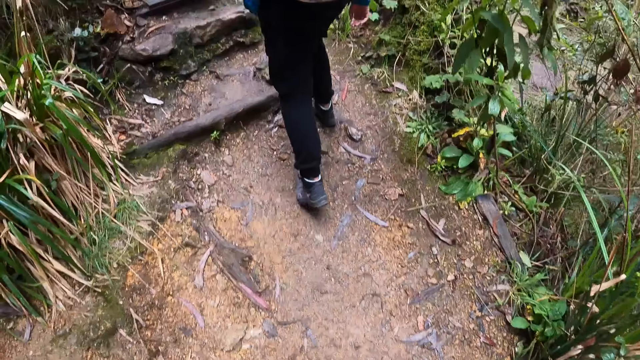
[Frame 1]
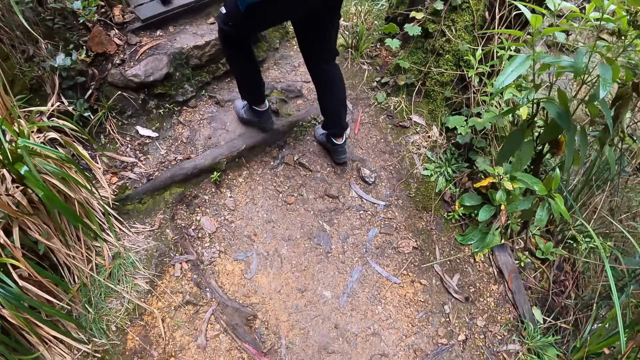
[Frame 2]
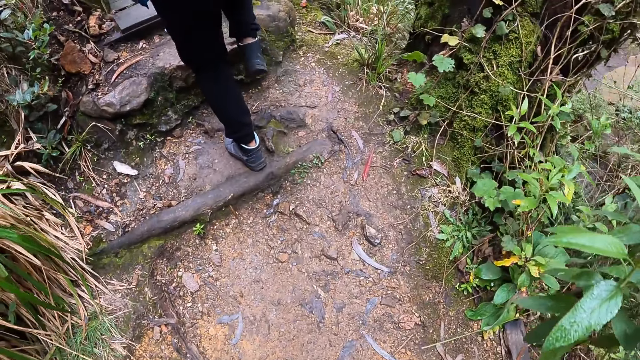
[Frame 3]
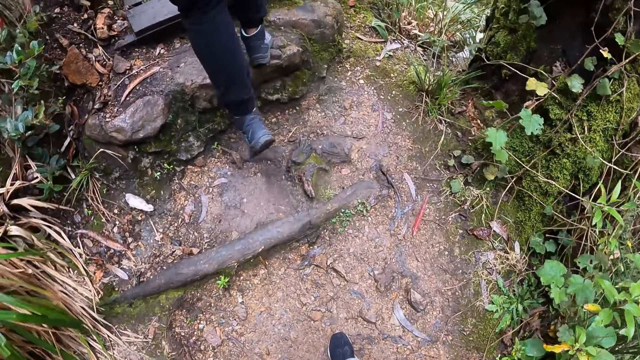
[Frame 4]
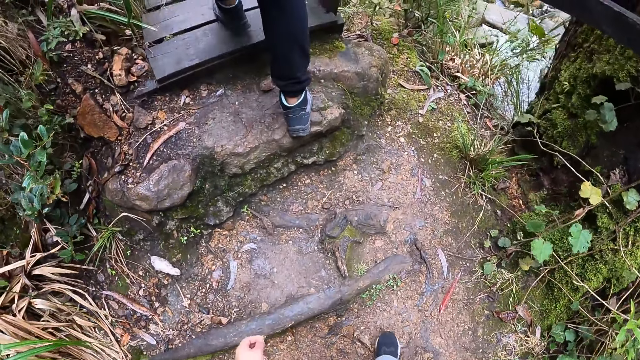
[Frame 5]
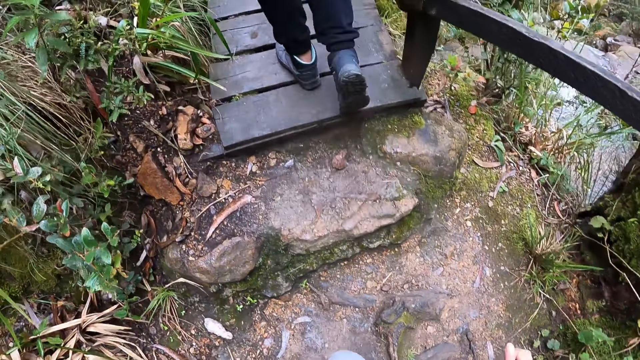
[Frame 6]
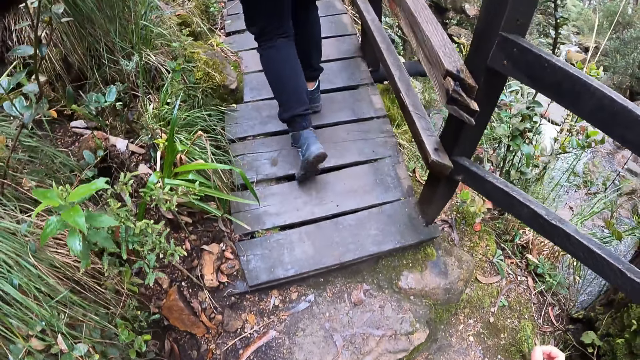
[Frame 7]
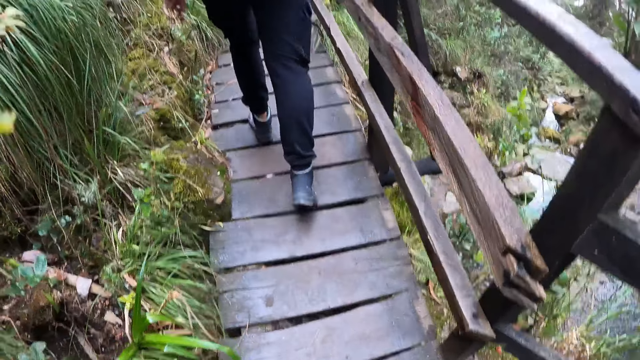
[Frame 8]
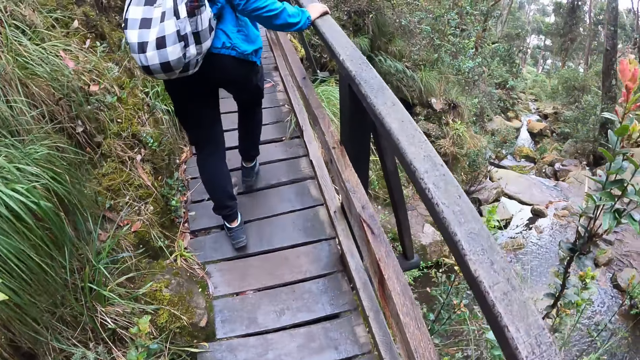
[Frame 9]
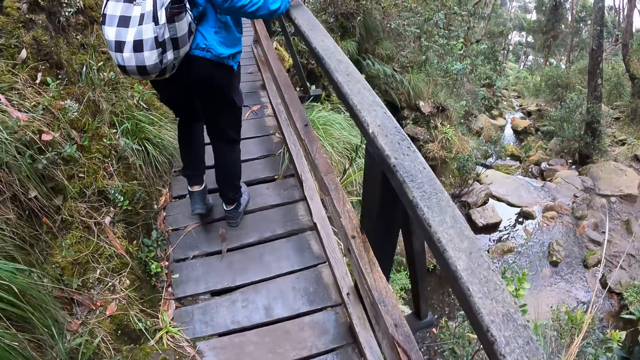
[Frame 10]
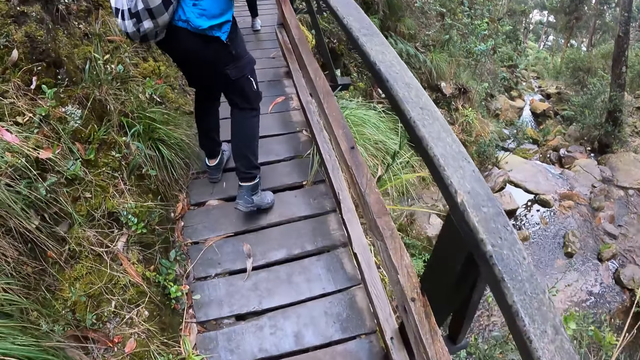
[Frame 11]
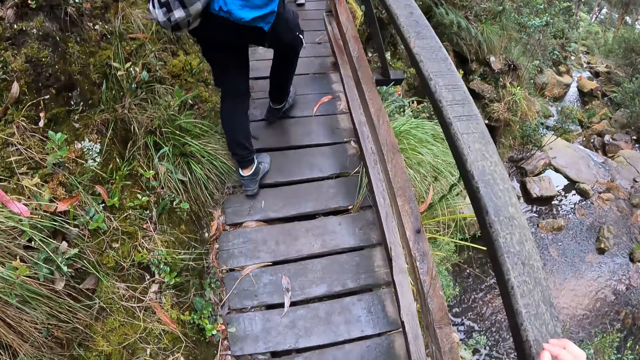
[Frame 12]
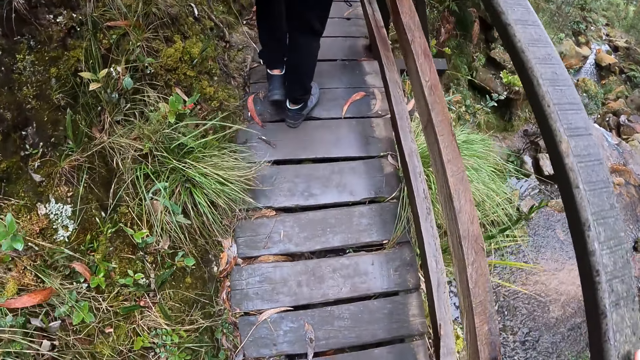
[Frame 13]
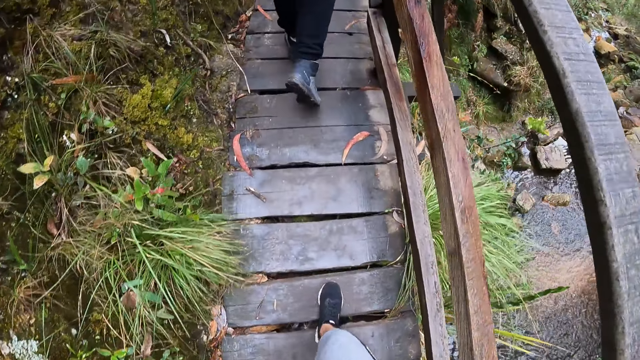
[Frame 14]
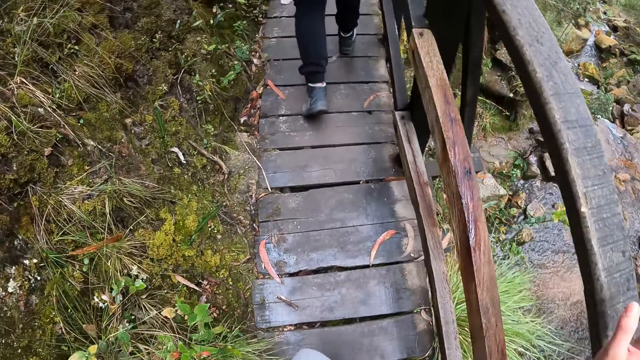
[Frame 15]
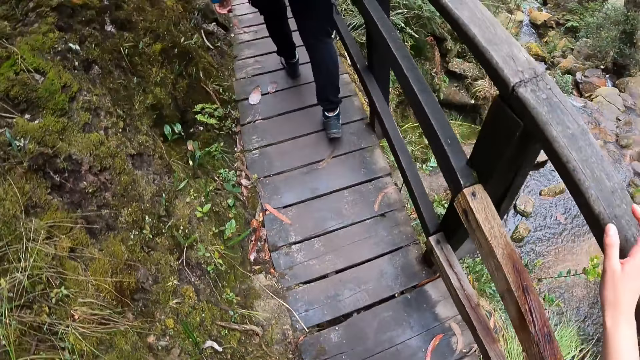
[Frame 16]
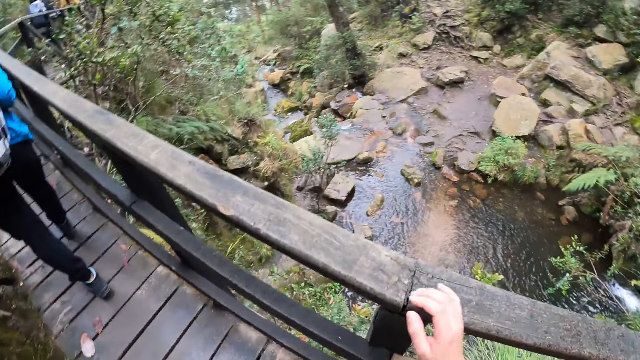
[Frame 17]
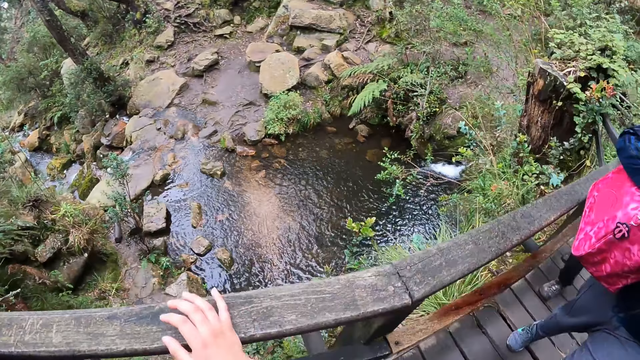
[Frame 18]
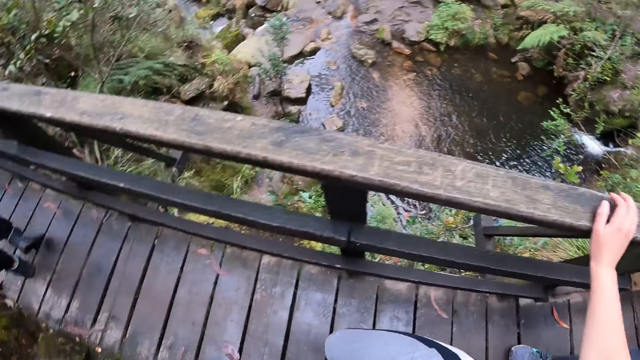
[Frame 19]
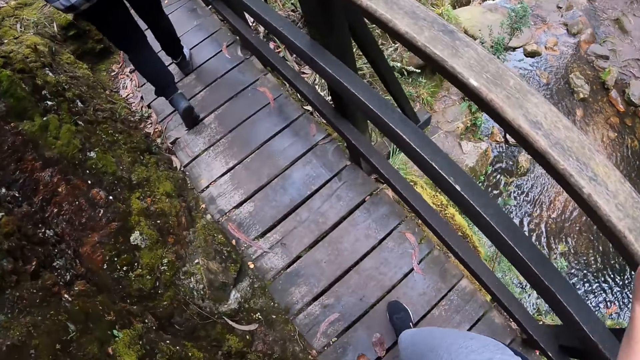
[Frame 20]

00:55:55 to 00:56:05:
A woman walks through a bridge. The camera wearer walks through the bridge.

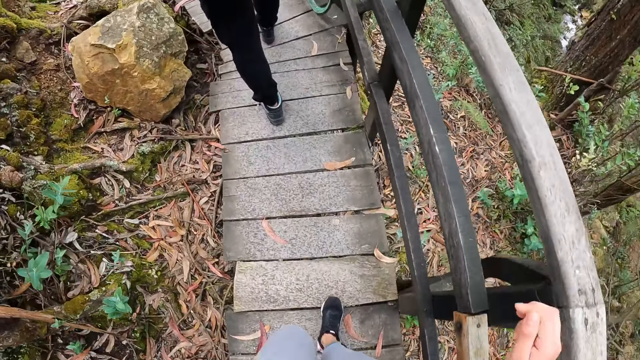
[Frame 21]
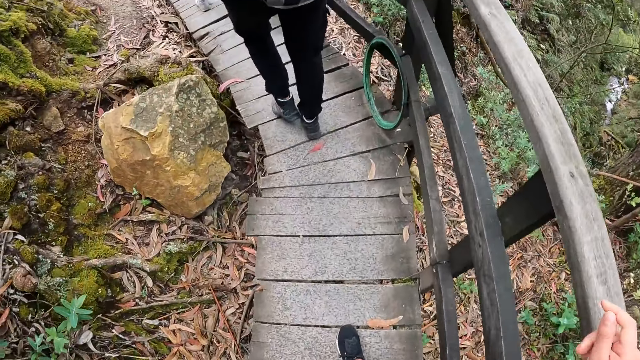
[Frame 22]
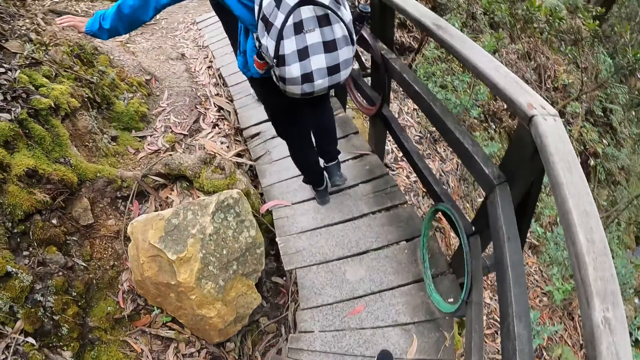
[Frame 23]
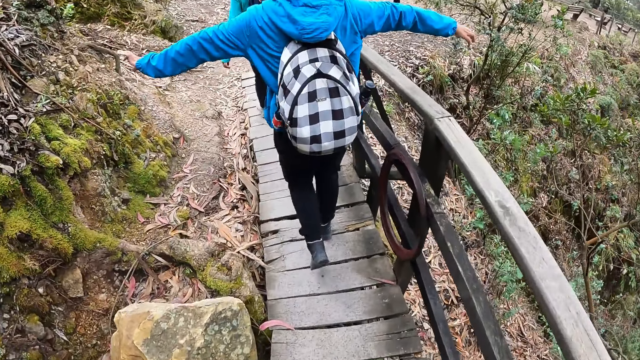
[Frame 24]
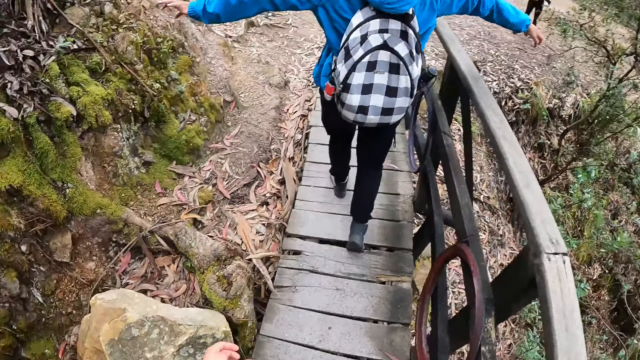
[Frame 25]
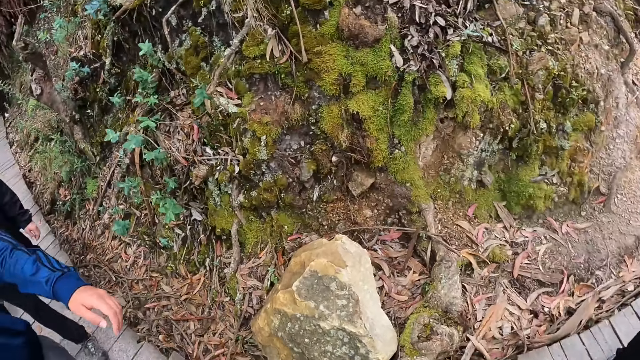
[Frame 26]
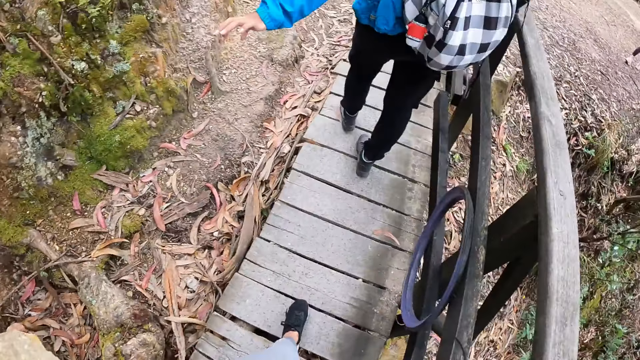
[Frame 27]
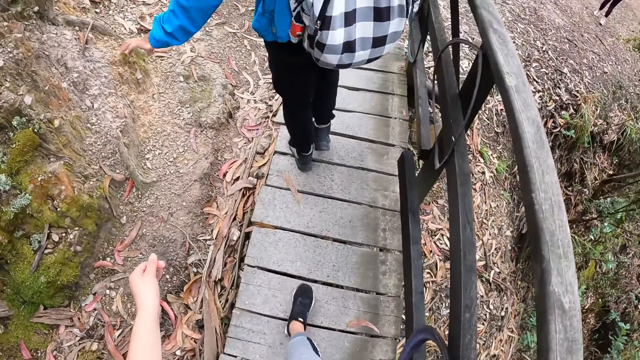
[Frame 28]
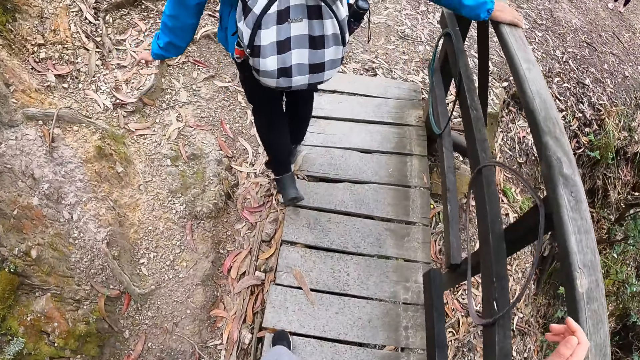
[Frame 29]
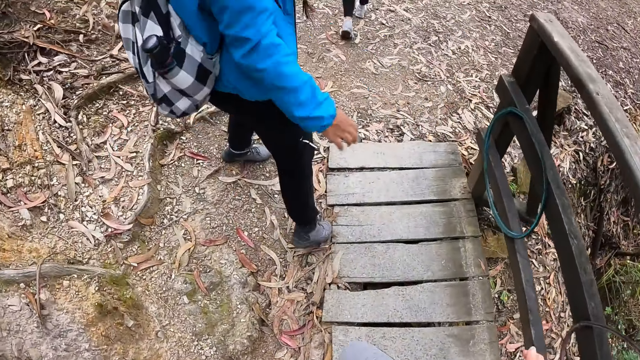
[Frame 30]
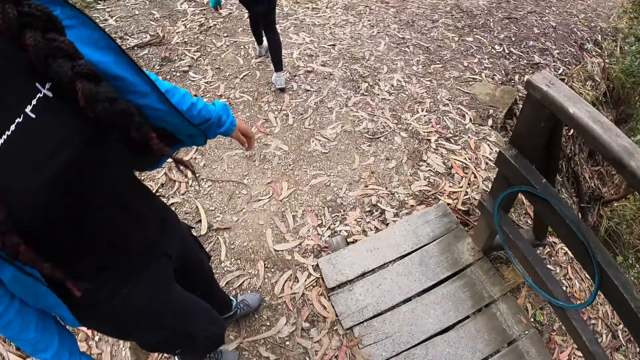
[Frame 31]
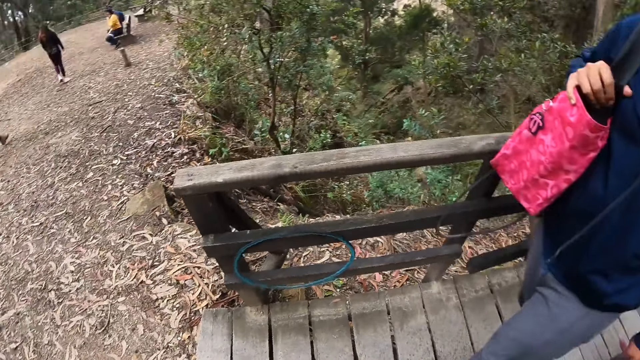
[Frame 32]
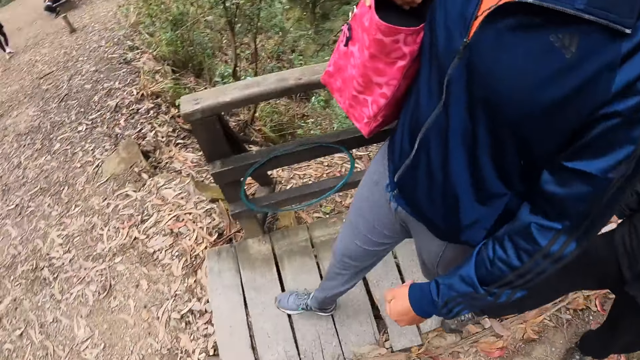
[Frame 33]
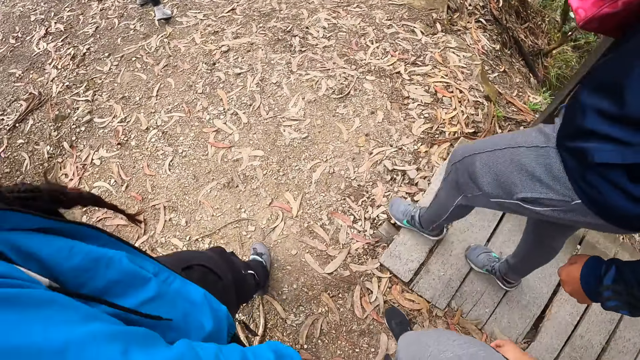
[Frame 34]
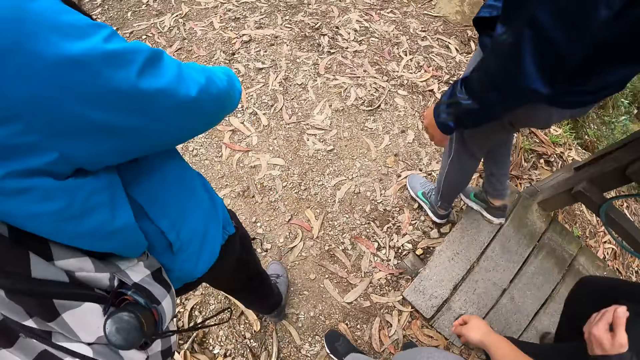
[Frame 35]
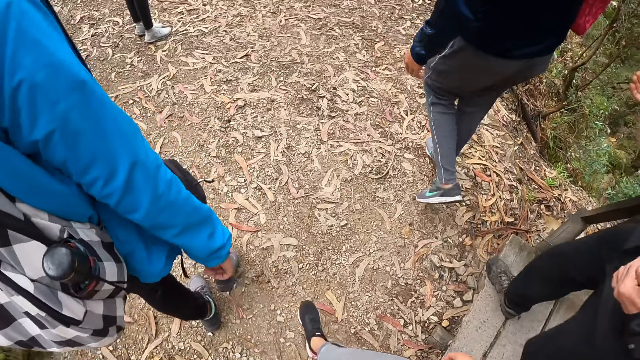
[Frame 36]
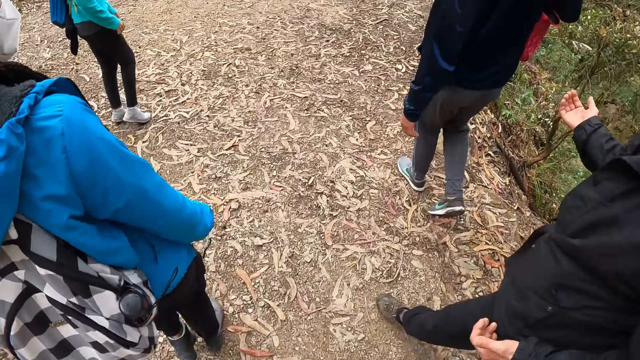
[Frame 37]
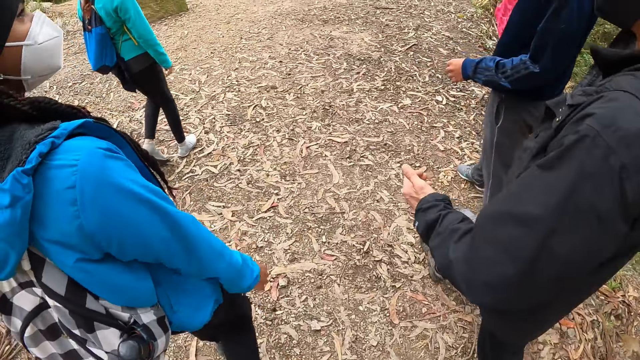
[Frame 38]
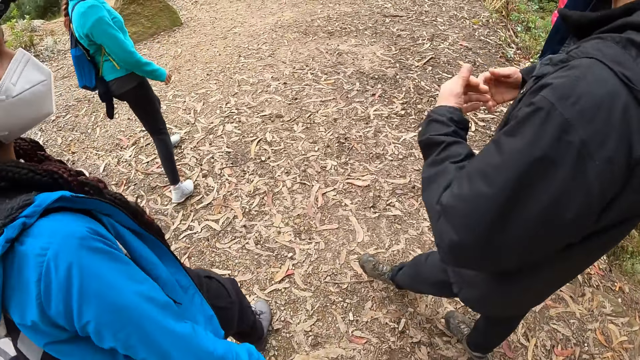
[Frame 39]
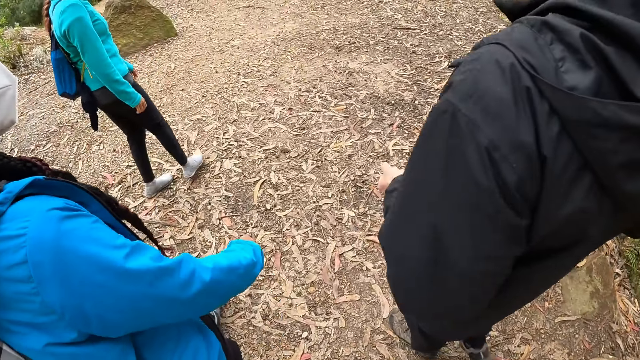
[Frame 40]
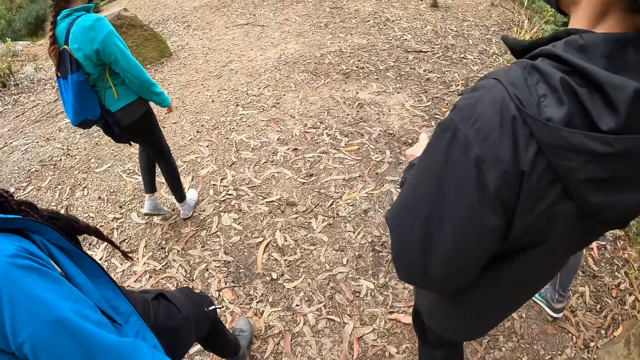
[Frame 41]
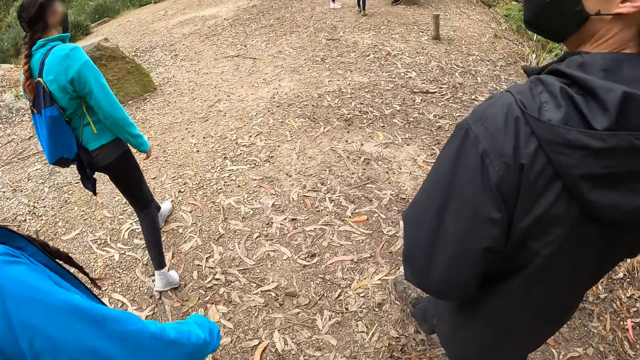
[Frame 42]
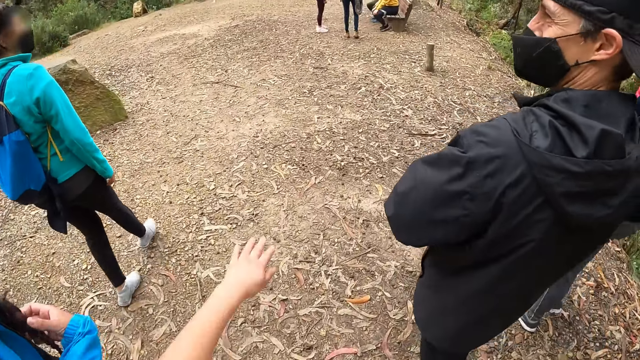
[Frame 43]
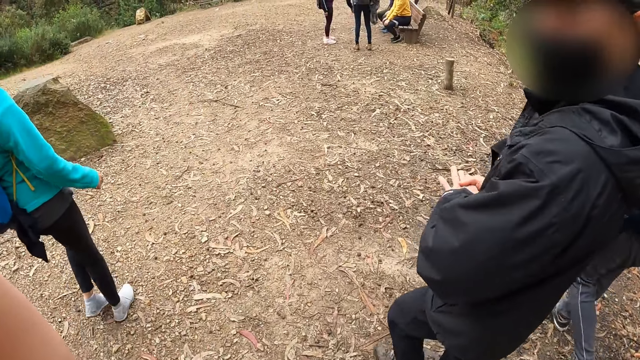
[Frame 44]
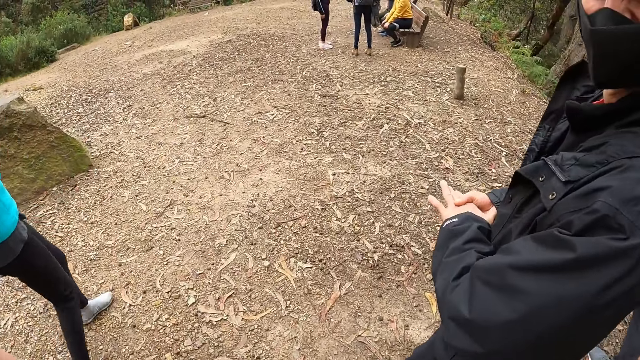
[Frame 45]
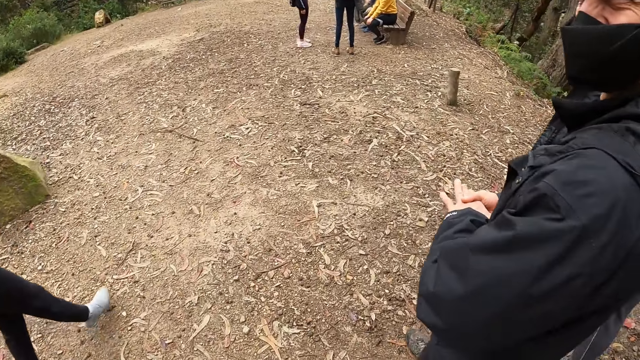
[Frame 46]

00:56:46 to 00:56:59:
A woman stretches her hands out. The camera wearer walks on the bridge. The woman removes her right hand from the rail. A man interacts with the woman. The camera wearer walks on the pavement. The man interacts with the woman.
